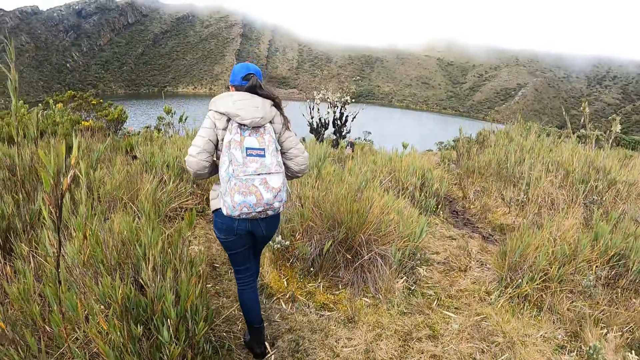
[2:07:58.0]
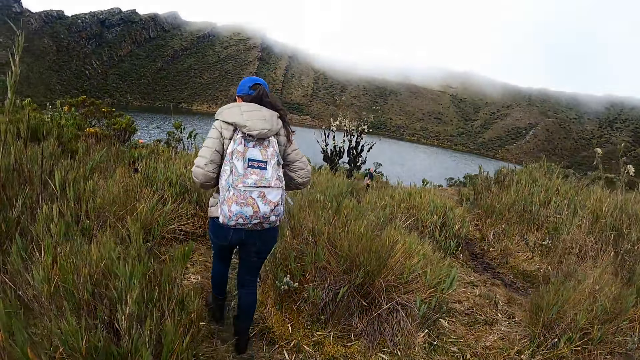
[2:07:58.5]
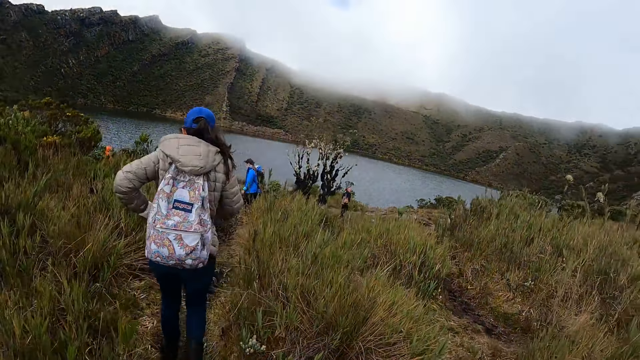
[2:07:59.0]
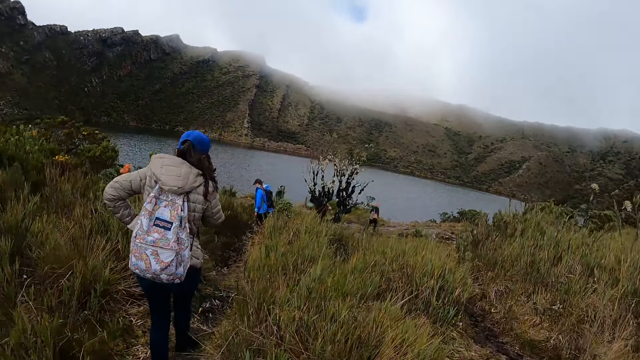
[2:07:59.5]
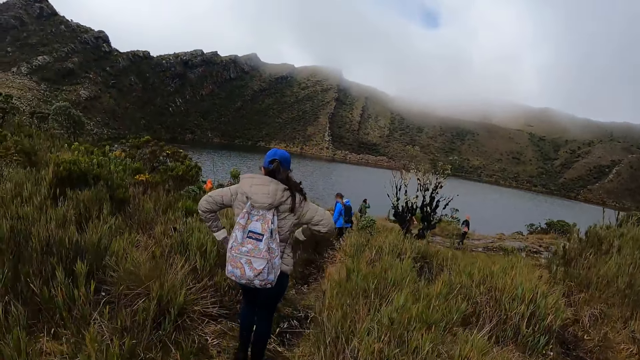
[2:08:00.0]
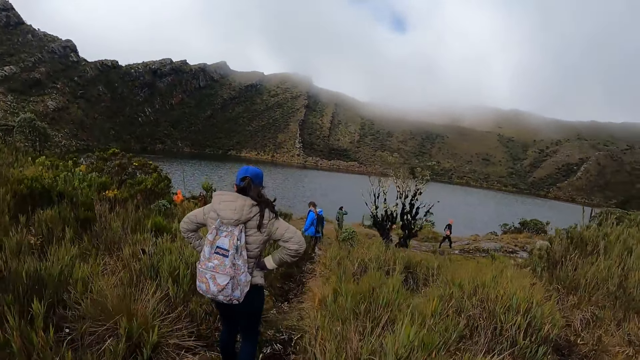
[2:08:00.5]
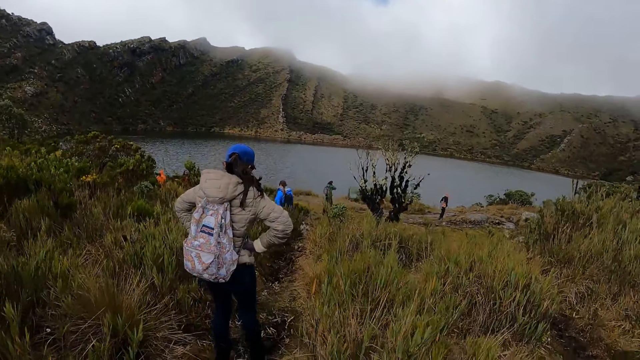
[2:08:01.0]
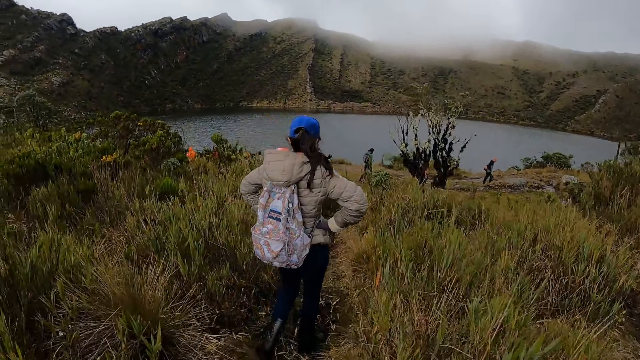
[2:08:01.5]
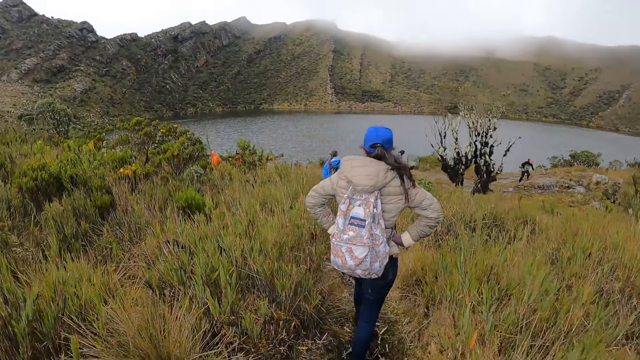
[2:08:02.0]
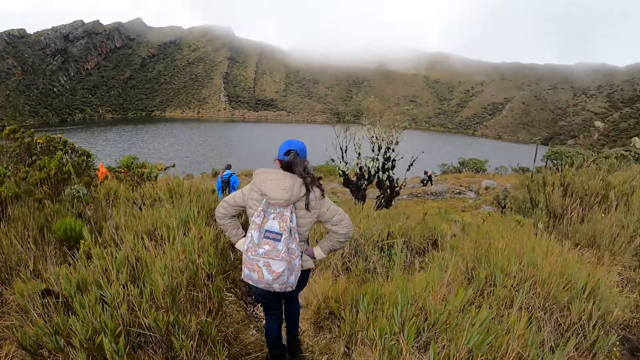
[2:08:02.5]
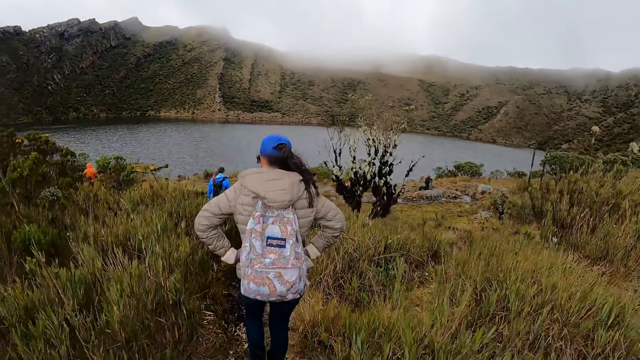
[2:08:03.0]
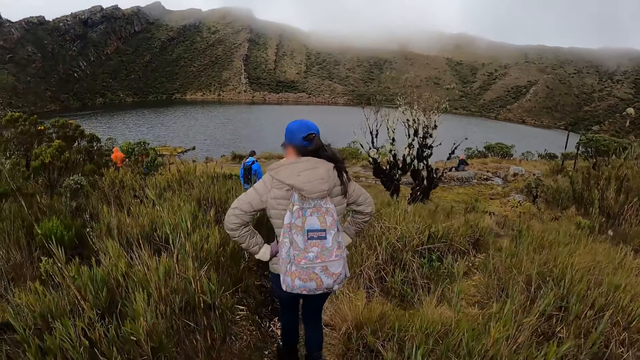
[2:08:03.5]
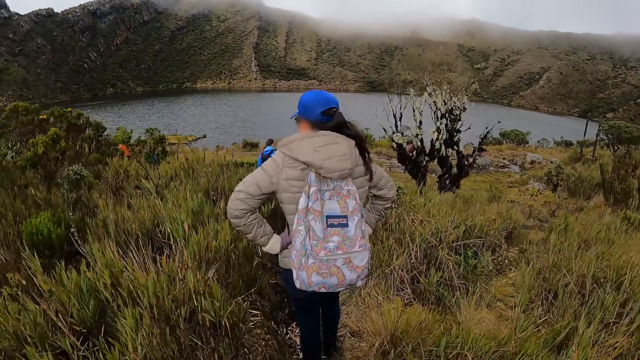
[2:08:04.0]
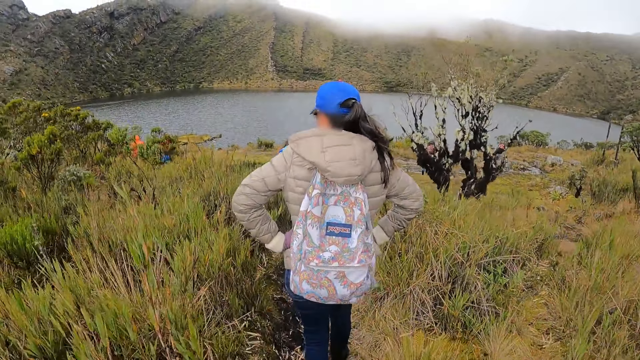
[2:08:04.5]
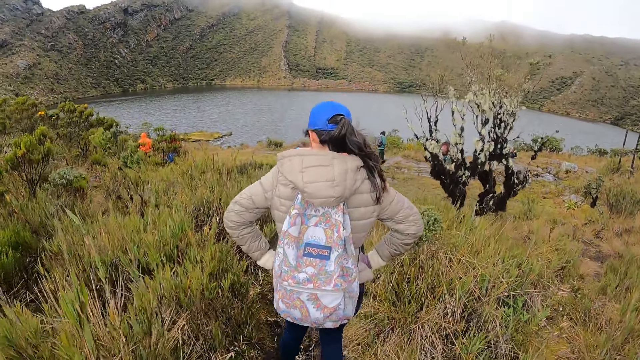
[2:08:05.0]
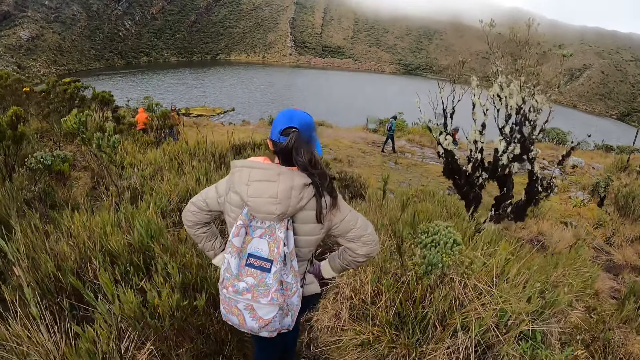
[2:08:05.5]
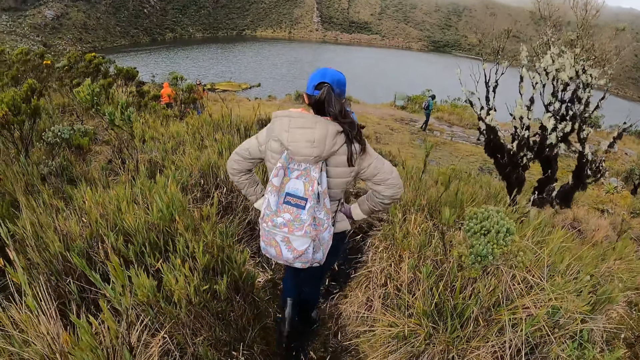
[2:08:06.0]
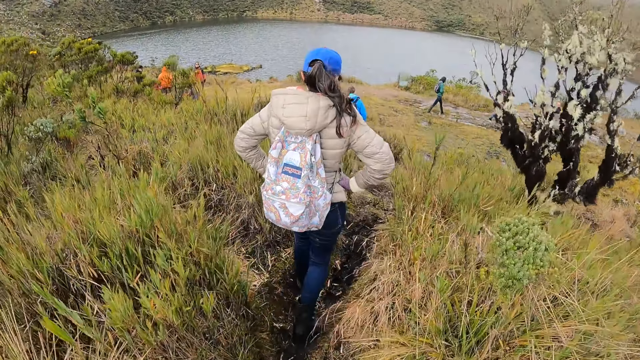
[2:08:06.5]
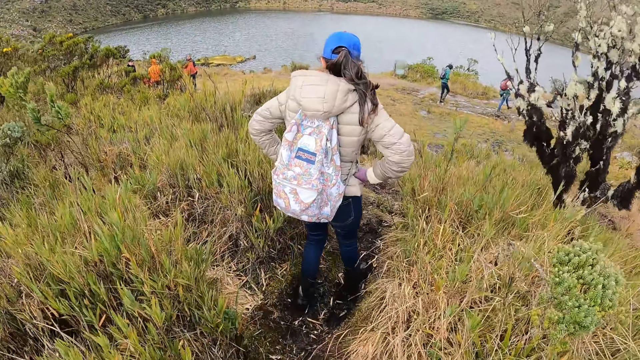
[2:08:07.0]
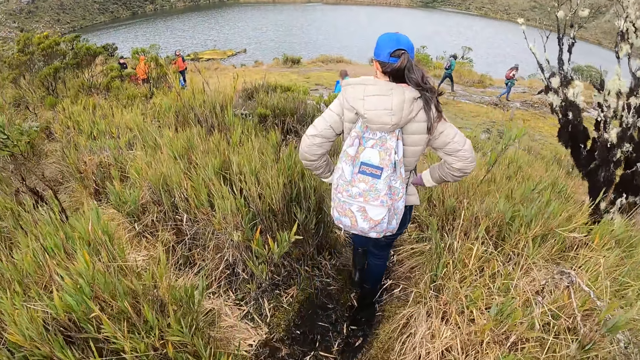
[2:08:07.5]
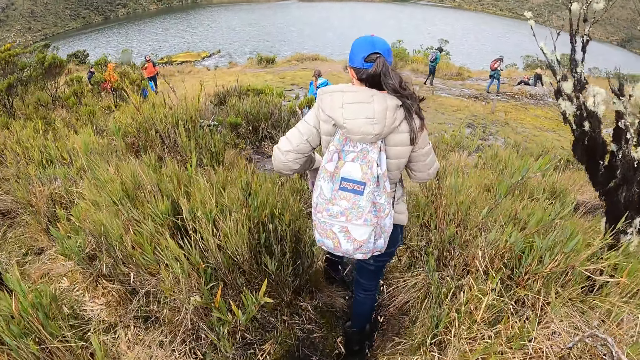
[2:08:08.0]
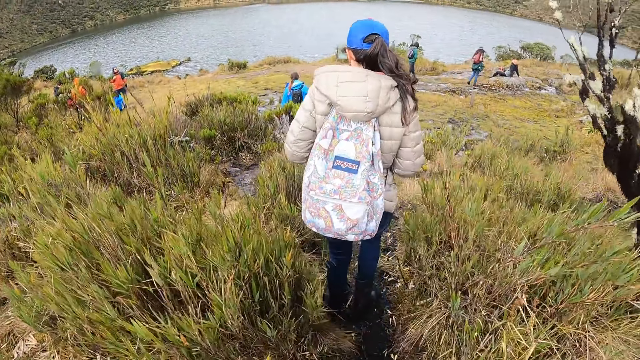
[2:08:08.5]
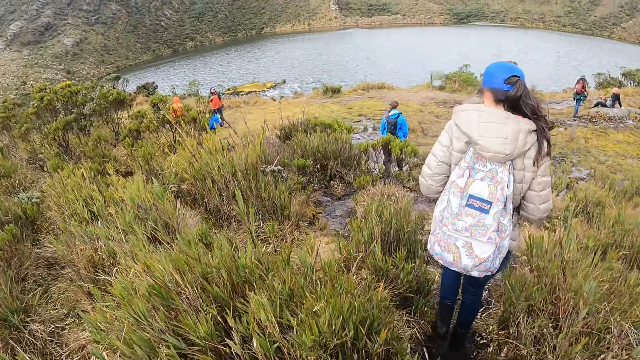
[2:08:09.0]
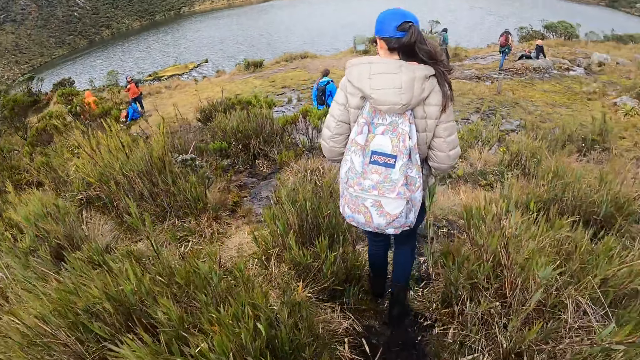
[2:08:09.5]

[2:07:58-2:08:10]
The woman rests her hands on her waist.

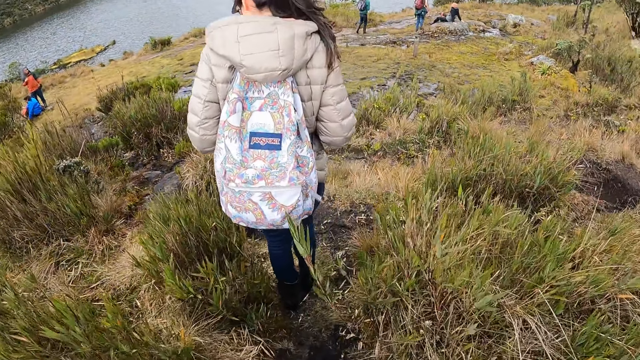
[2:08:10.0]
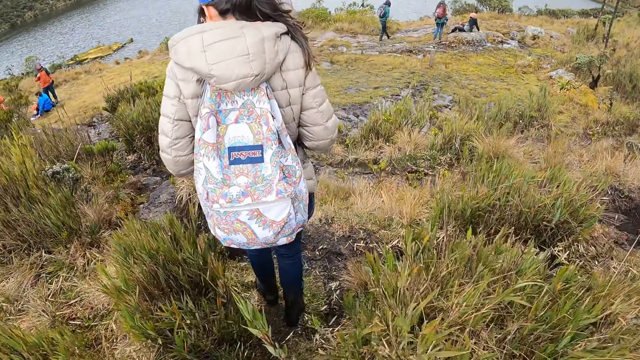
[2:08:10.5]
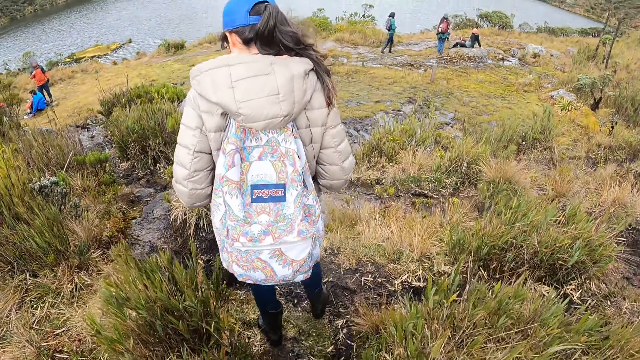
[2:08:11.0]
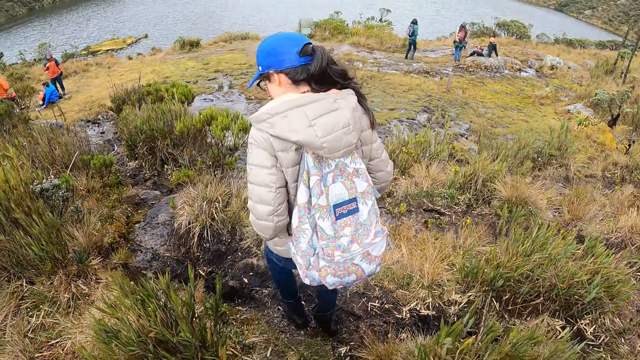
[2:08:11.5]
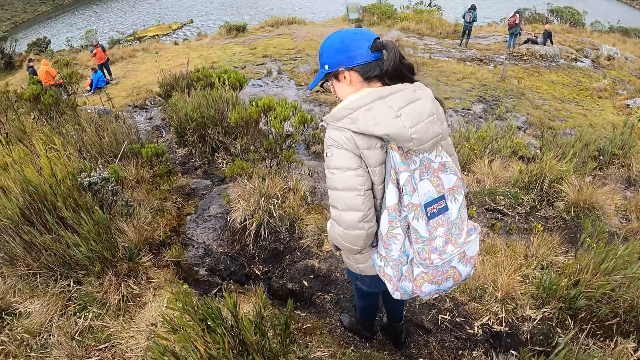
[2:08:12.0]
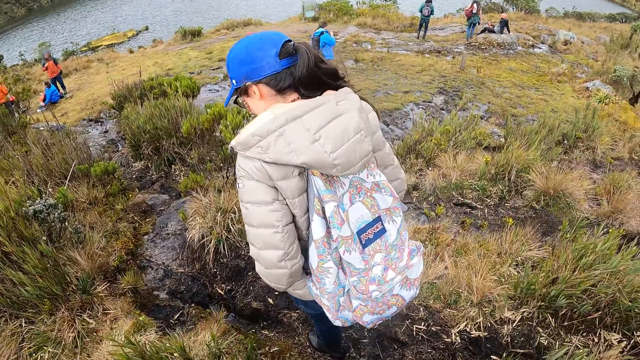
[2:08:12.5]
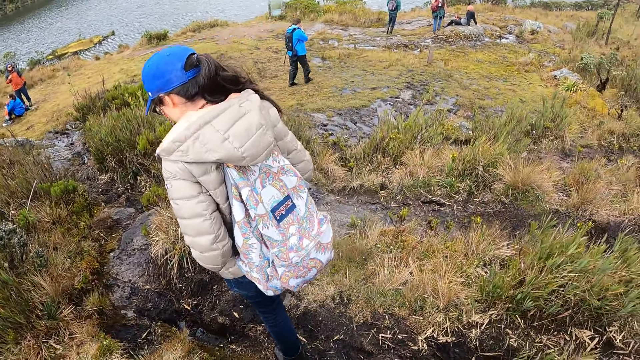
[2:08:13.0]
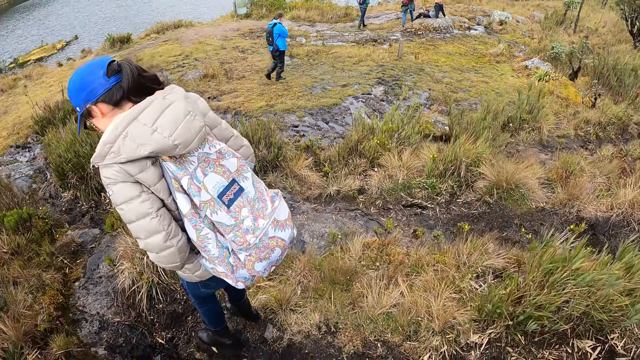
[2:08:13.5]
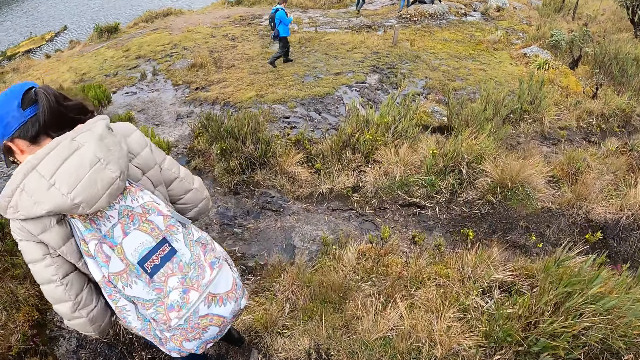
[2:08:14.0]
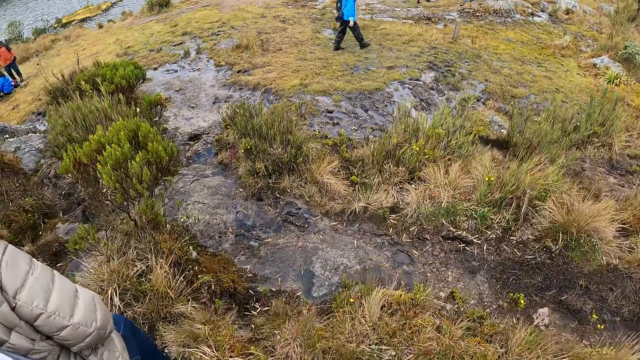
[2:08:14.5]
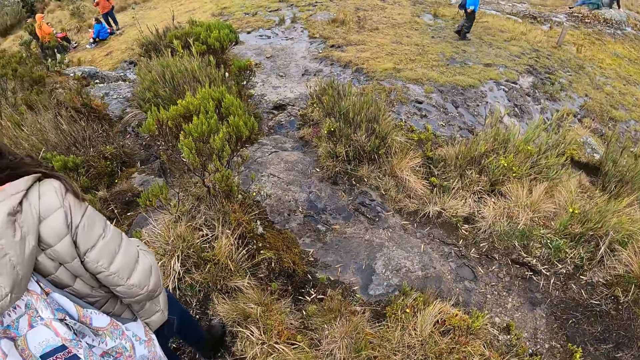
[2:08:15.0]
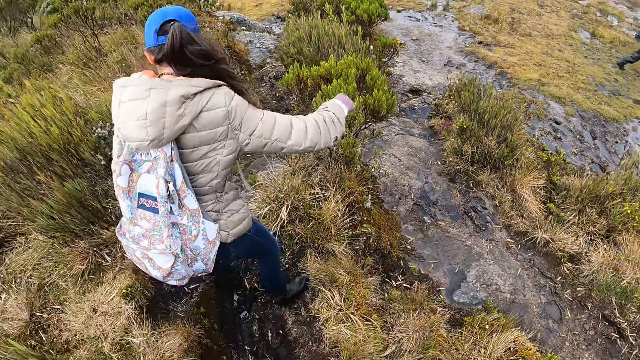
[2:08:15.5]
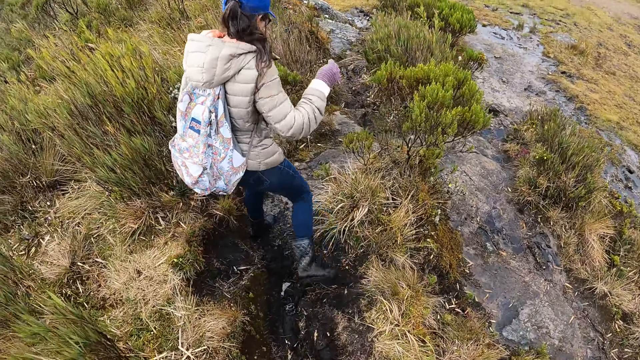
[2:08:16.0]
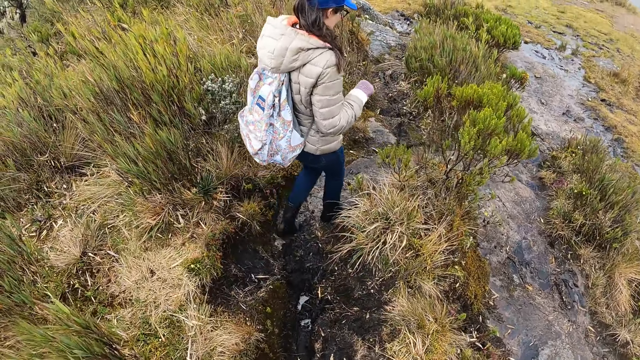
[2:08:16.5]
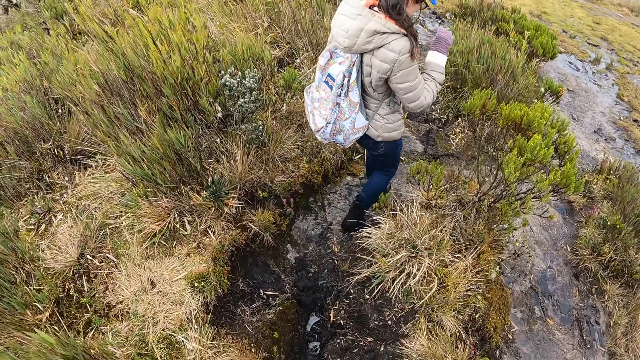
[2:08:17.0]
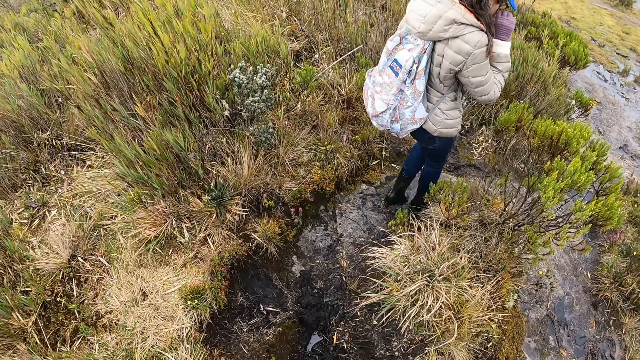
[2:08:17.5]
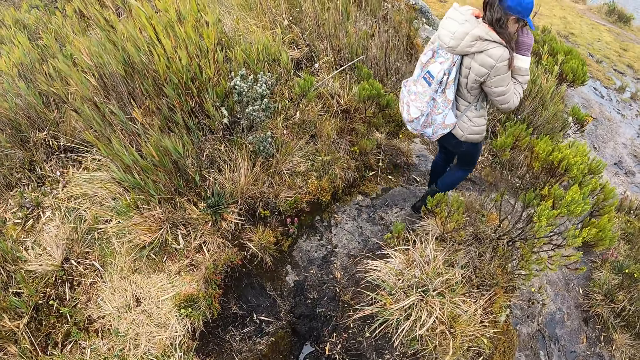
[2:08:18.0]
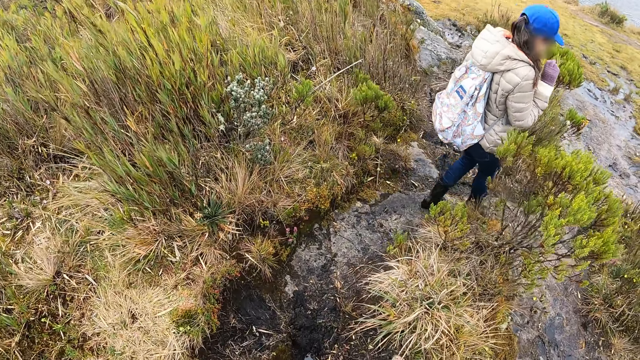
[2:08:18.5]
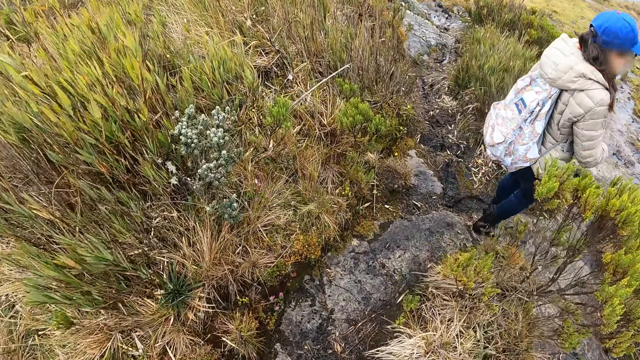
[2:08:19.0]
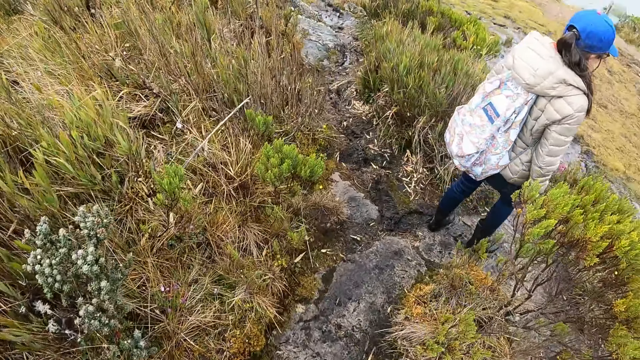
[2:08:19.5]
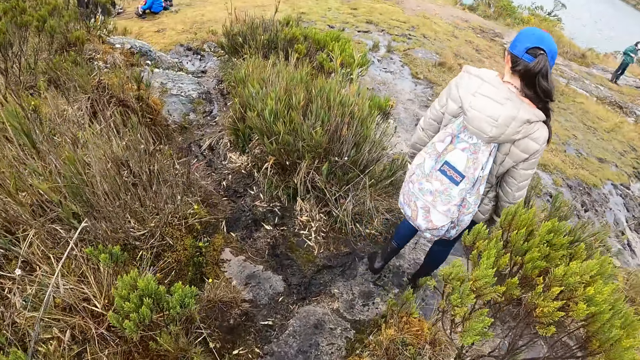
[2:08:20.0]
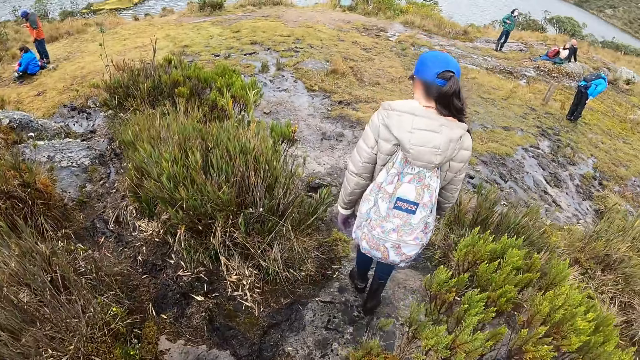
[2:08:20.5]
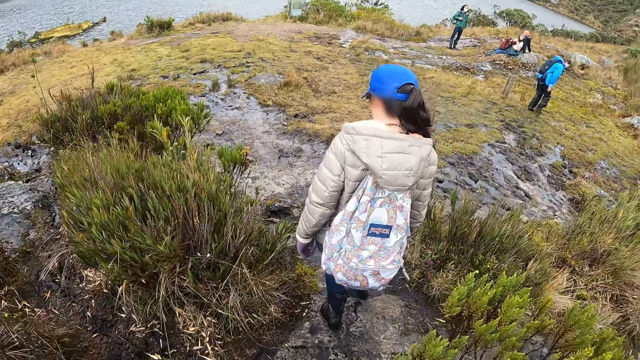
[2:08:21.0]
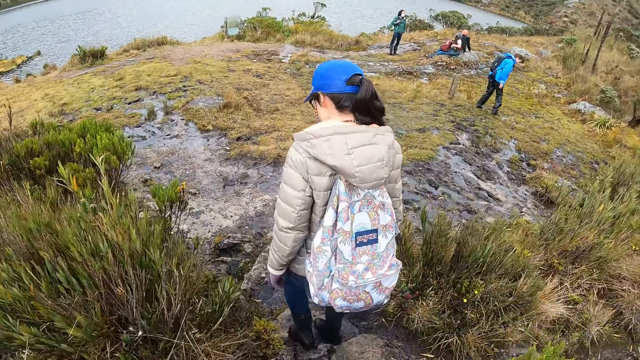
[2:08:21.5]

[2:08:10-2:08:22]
The woman adjusts her eyeglass with her right hand. The camera wearer swings the hand and walks around.
